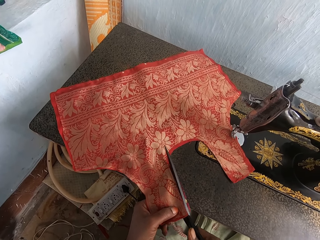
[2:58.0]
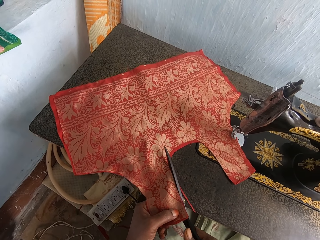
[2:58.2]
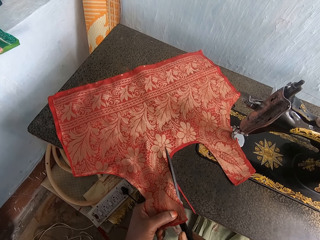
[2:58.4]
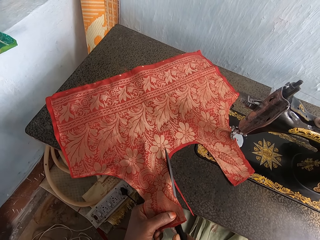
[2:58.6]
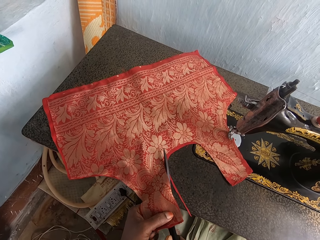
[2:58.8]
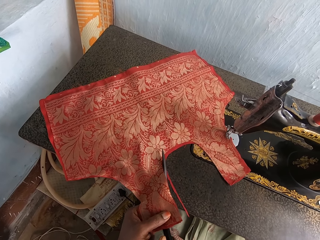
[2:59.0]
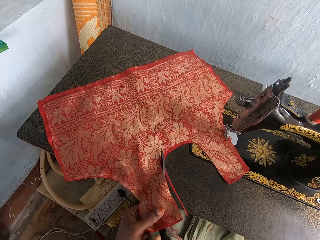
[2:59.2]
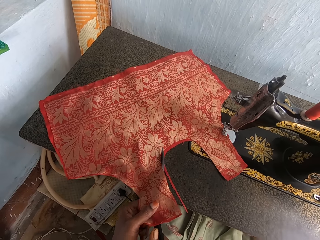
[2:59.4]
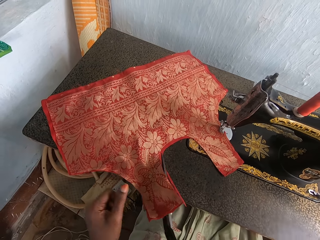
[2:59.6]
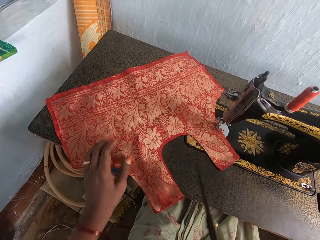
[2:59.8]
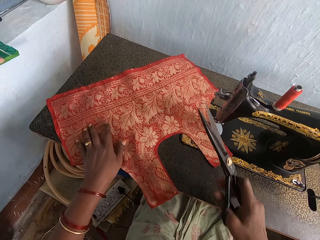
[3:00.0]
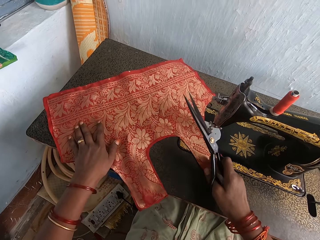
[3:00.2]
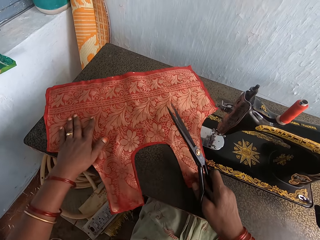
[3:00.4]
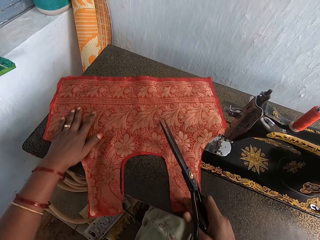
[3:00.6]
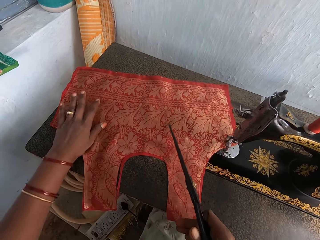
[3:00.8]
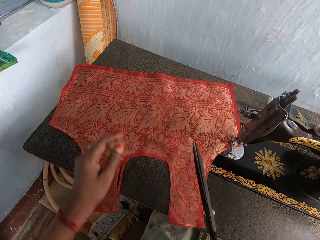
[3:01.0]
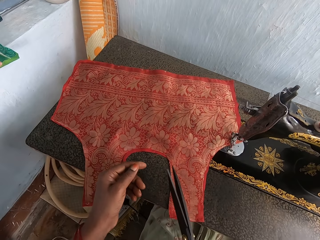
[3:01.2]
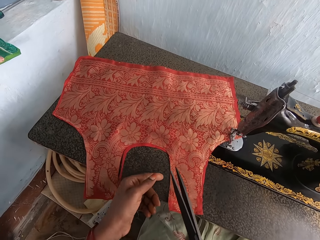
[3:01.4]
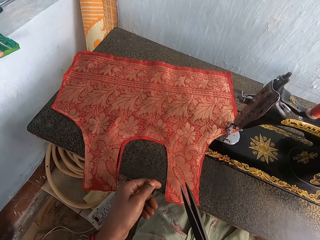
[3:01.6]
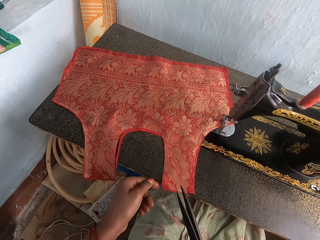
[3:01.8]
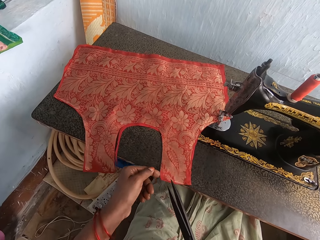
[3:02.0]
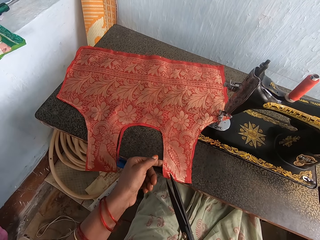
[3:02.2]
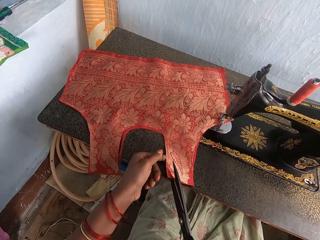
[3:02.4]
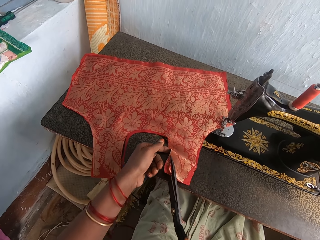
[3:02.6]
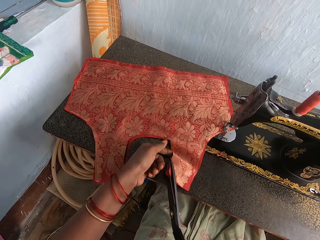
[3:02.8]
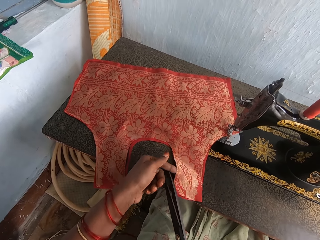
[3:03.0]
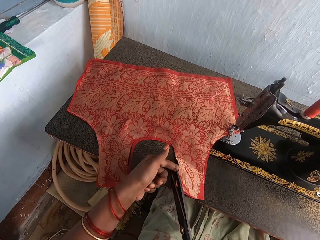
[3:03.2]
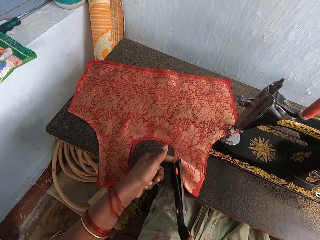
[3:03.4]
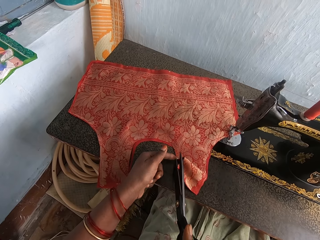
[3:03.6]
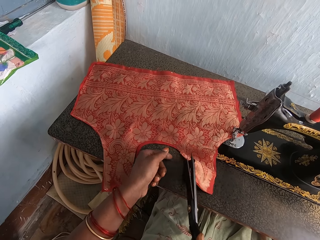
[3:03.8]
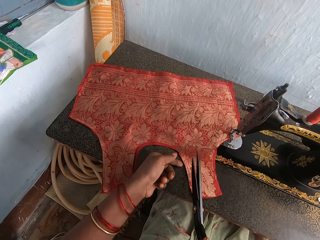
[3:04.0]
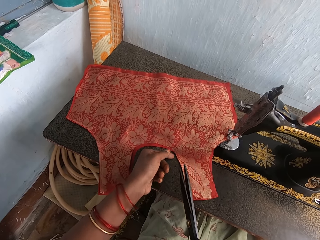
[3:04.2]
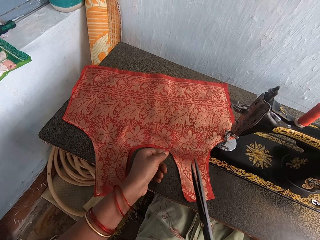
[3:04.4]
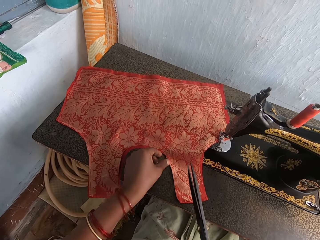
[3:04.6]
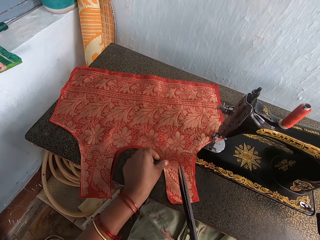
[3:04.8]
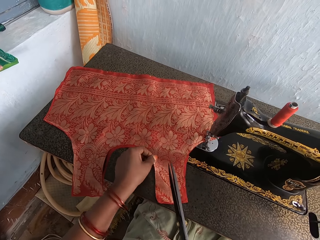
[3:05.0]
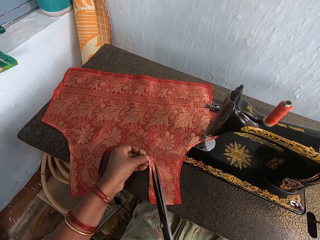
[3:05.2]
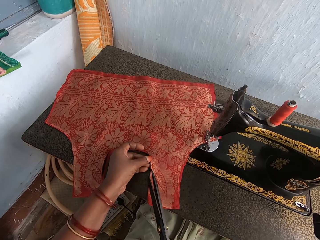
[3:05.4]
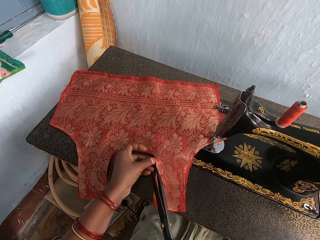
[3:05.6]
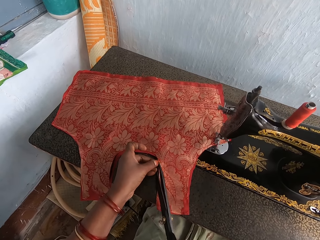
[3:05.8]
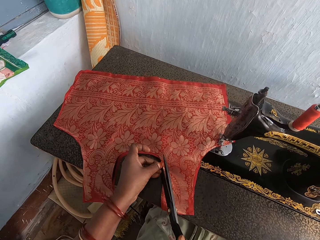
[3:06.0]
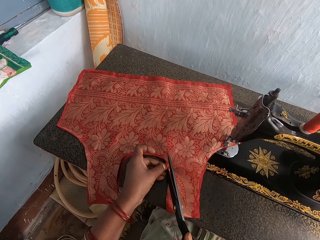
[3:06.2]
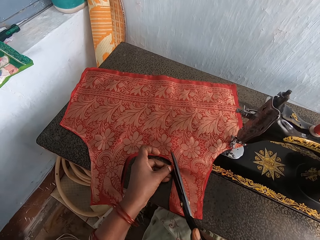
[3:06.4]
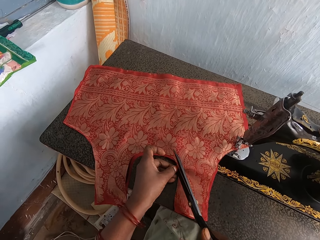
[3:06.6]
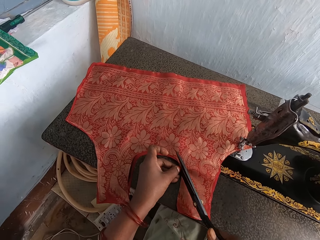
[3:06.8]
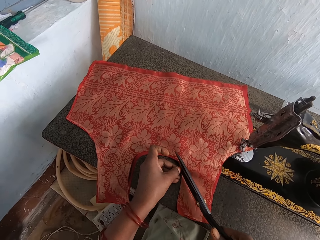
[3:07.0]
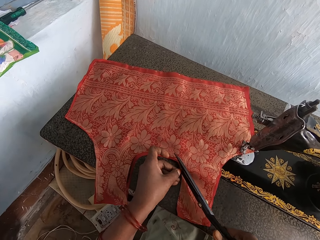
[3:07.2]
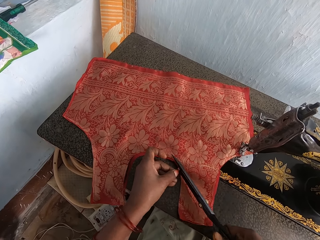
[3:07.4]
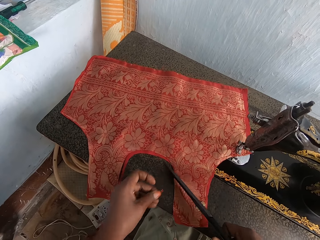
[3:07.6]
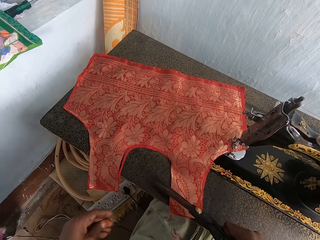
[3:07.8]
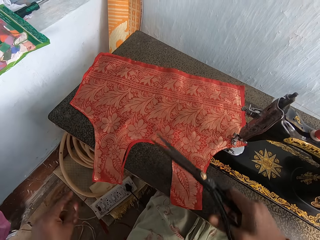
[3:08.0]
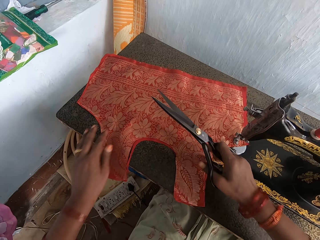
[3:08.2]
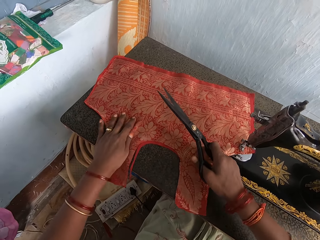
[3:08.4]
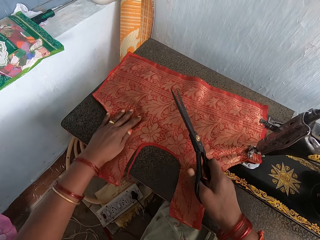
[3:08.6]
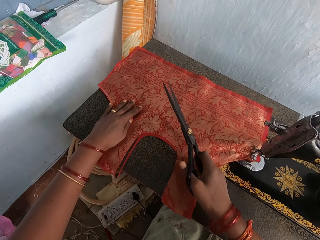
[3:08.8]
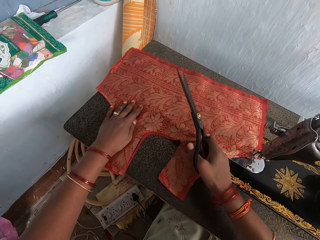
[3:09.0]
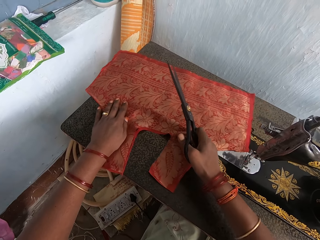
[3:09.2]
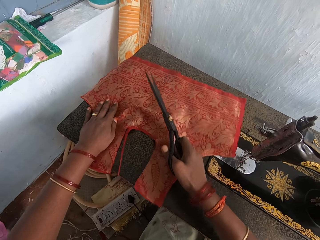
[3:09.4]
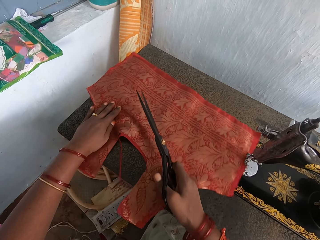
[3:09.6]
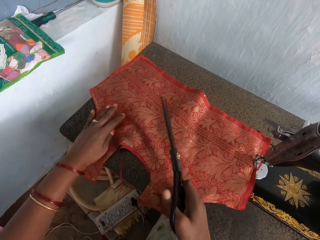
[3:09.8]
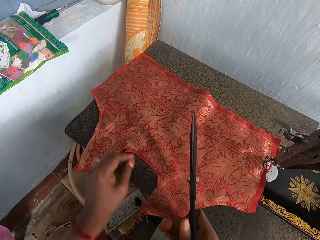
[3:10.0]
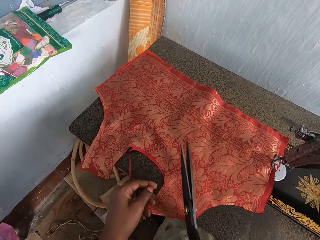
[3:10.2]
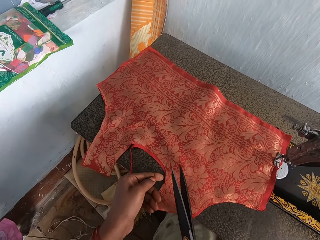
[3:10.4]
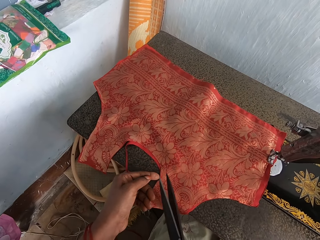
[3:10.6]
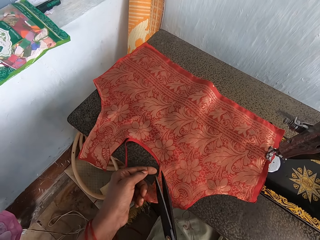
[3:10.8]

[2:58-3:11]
The camera wearer moves the cloth. They cut the cloth with the scissors. They move the cloth. They turn the cloth.

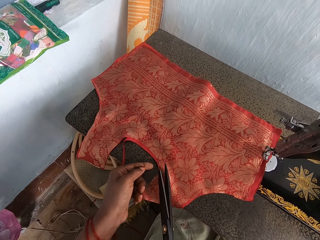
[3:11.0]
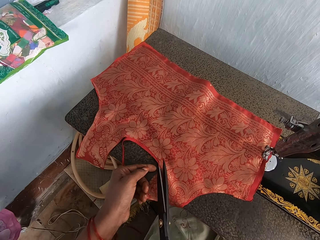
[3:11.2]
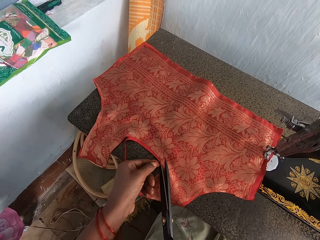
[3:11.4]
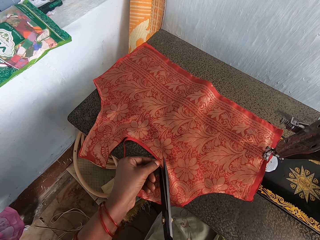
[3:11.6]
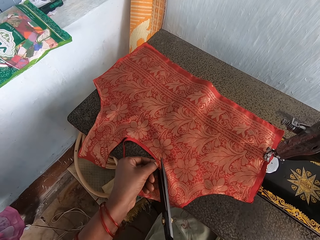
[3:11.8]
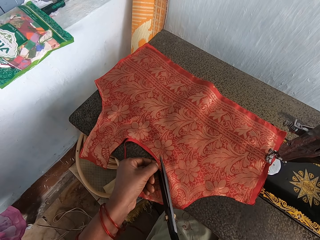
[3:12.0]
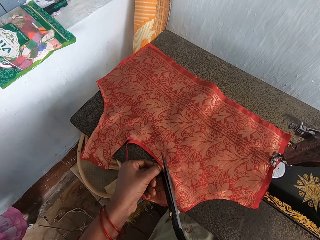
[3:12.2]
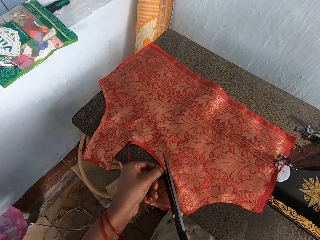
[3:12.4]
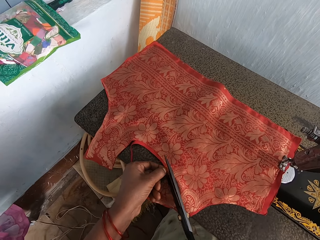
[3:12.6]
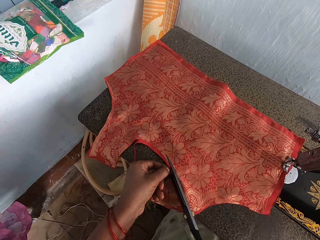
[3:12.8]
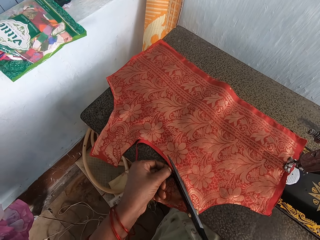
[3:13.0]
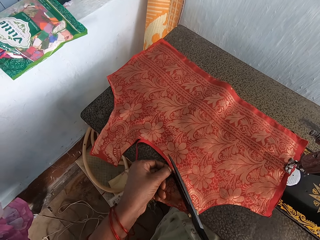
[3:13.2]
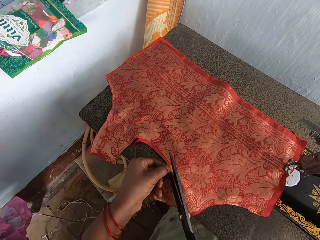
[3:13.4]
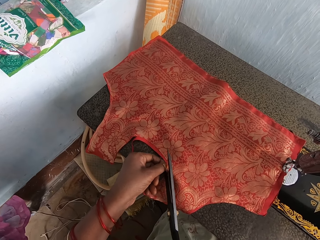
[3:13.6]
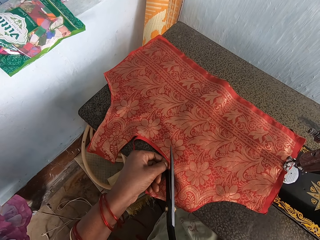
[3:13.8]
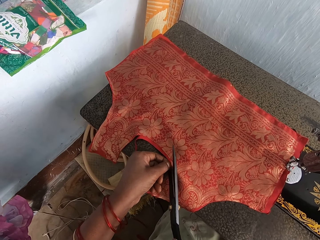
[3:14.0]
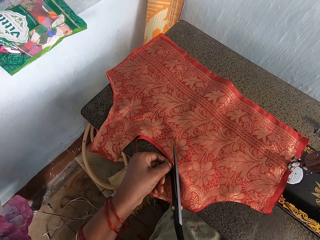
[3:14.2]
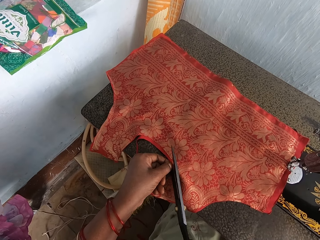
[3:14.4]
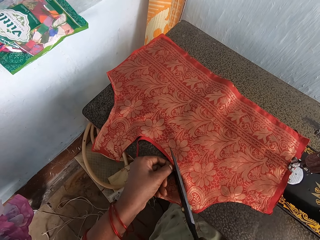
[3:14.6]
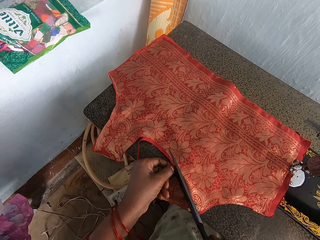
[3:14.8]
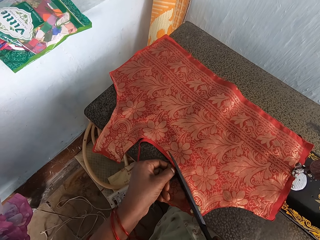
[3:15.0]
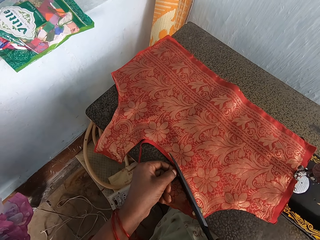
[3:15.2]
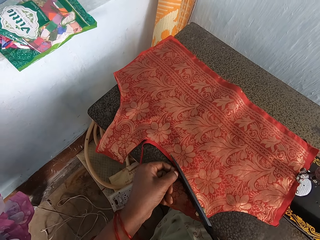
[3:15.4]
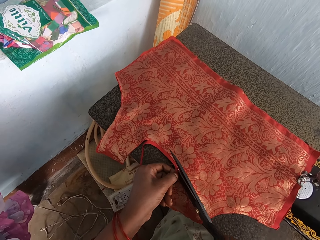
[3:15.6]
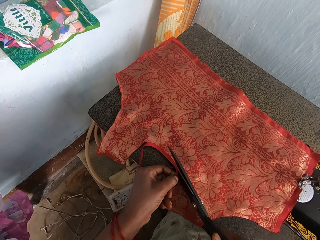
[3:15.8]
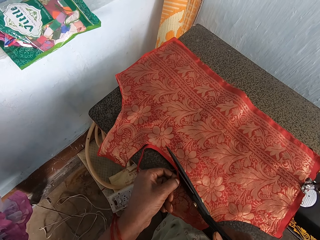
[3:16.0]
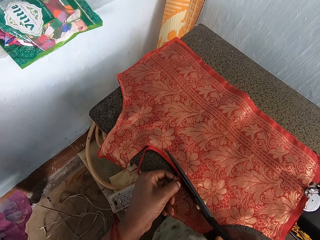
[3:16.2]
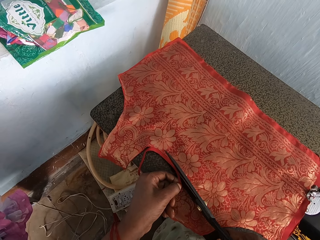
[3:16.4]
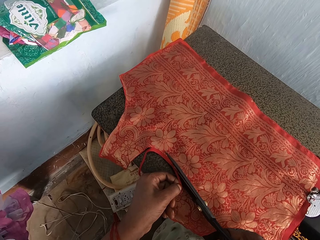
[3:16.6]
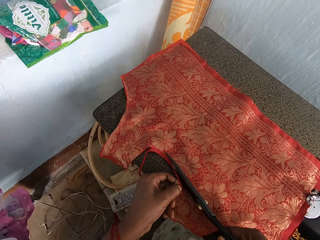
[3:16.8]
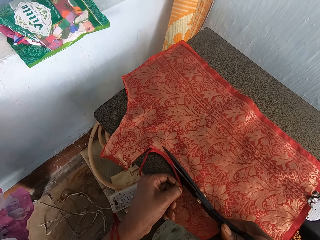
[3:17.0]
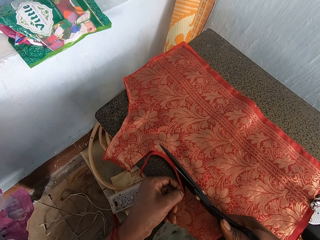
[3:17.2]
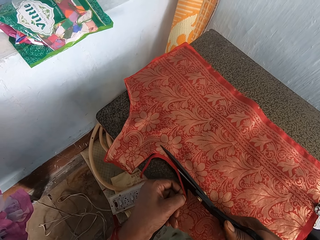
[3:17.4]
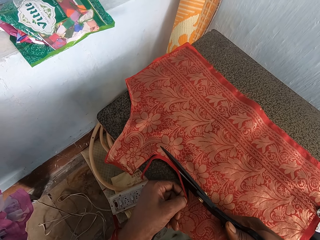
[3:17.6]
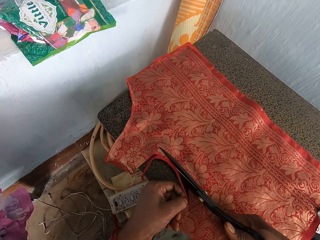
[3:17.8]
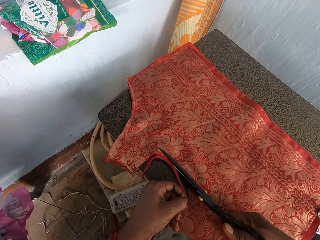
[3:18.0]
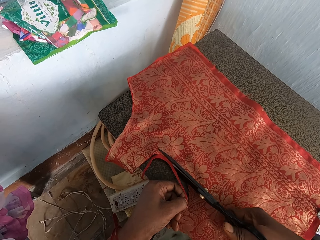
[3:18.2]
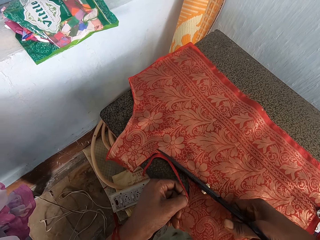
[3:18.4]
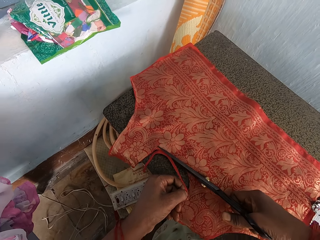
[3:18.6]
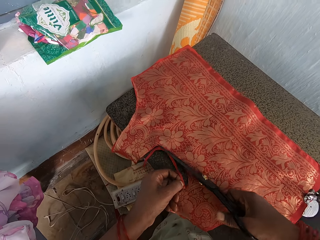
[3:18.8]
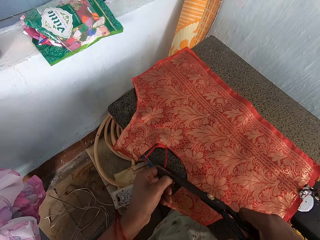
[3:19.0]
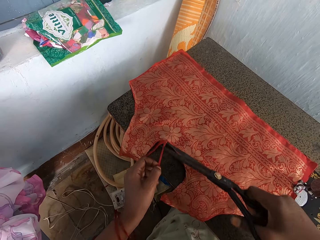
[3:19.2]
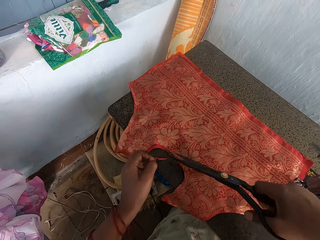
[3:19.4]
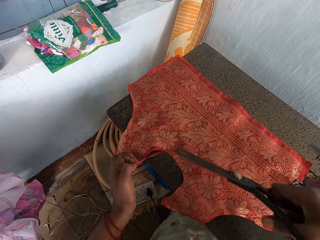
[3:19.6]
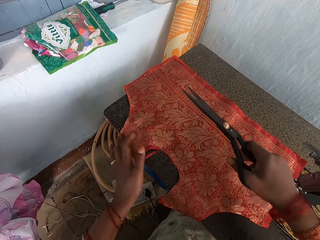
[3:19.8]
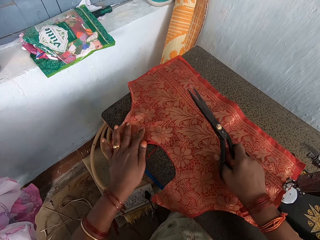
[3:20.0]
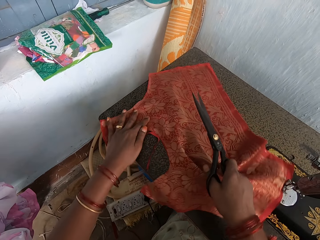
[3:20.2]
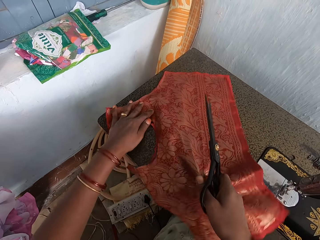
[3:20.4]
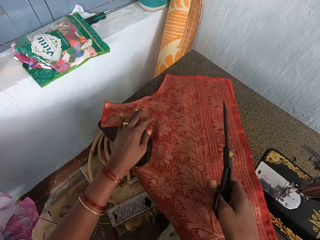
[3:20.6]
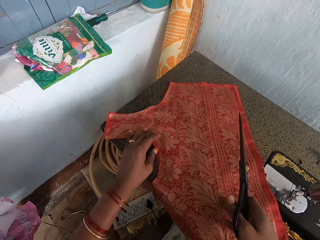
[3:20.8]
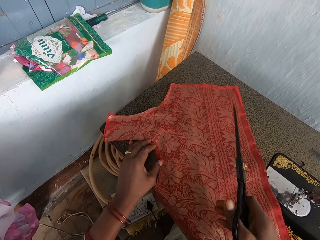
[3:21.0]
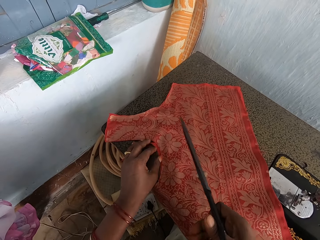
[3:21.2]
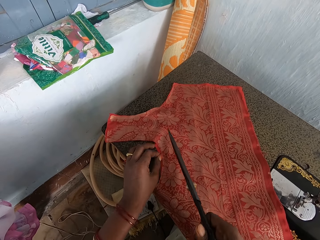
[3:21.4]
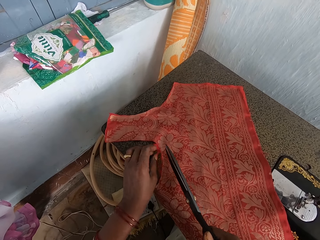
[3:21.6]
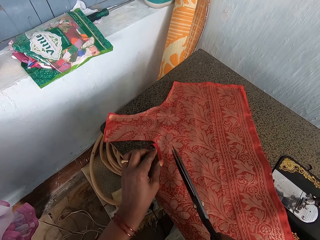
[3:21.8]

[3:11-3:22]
The camera wearer cuts the cloth with the scissors. They turn the cloth.
